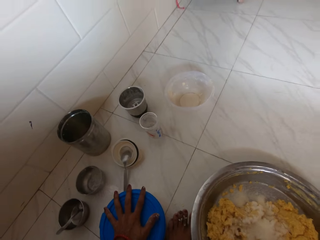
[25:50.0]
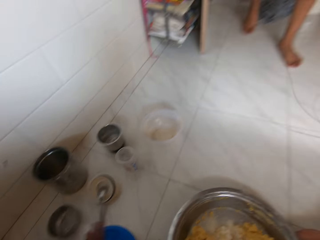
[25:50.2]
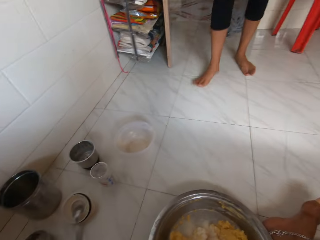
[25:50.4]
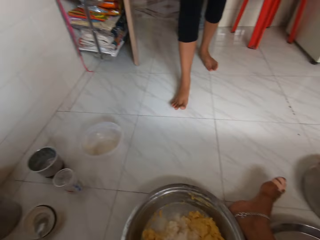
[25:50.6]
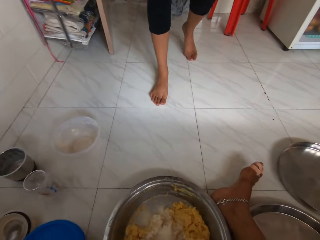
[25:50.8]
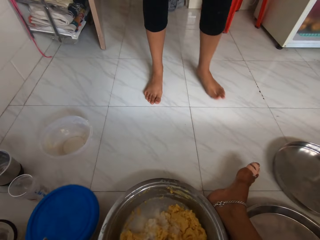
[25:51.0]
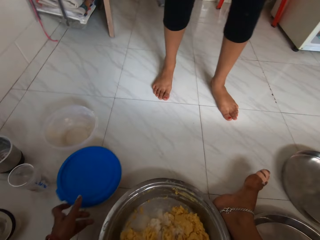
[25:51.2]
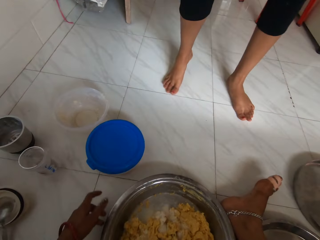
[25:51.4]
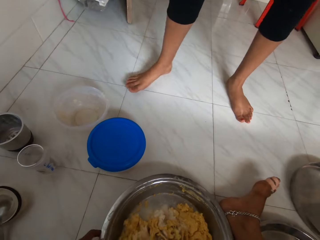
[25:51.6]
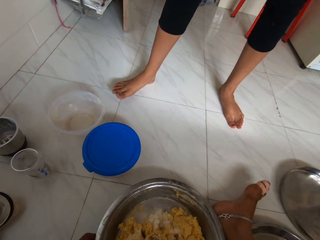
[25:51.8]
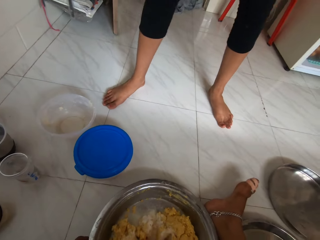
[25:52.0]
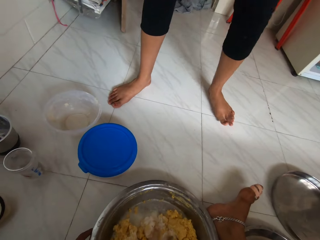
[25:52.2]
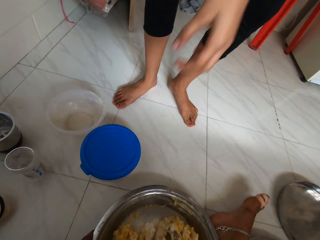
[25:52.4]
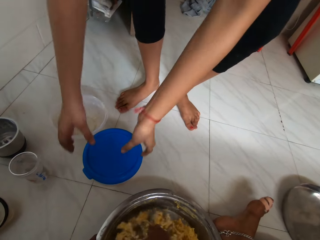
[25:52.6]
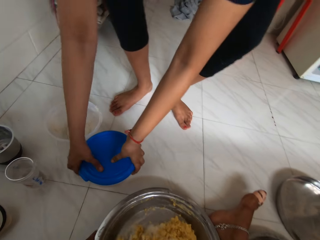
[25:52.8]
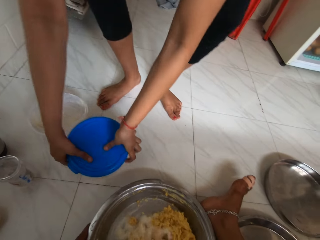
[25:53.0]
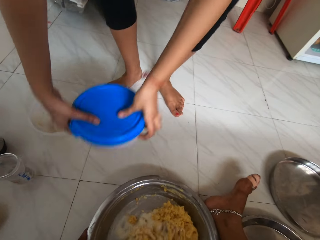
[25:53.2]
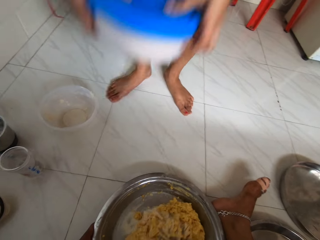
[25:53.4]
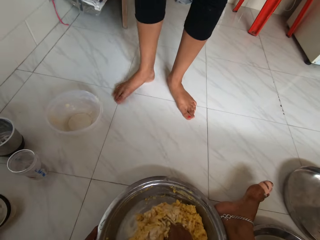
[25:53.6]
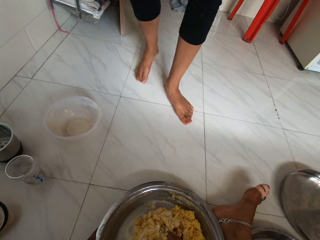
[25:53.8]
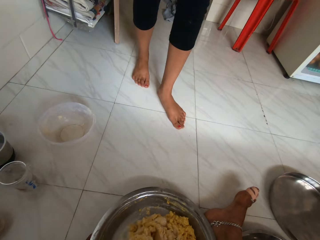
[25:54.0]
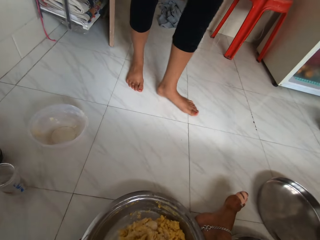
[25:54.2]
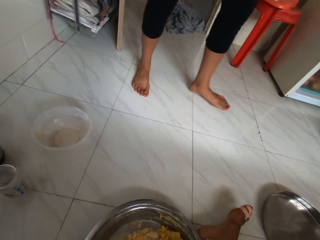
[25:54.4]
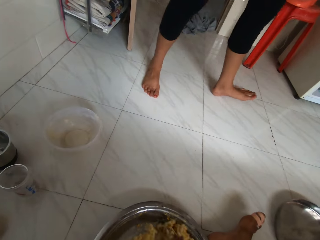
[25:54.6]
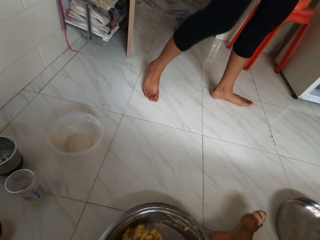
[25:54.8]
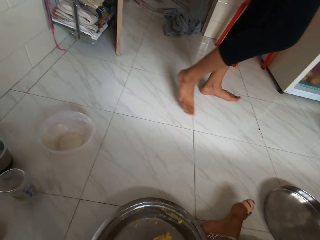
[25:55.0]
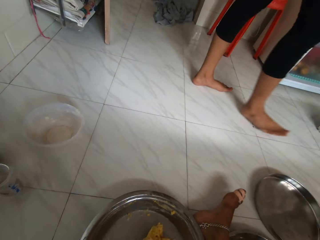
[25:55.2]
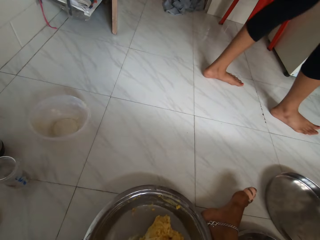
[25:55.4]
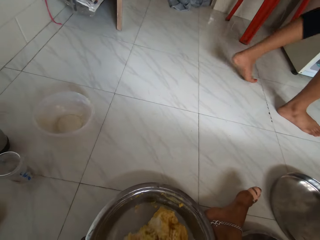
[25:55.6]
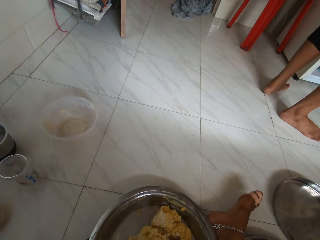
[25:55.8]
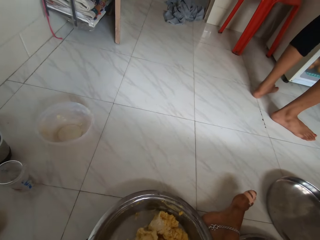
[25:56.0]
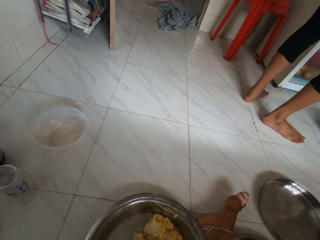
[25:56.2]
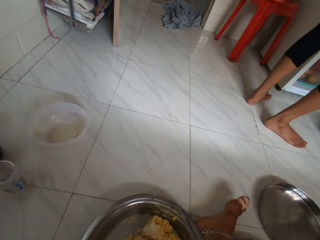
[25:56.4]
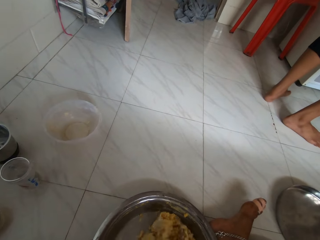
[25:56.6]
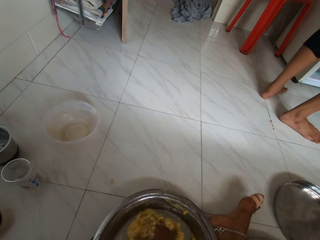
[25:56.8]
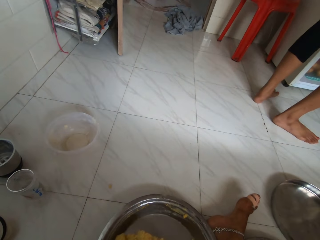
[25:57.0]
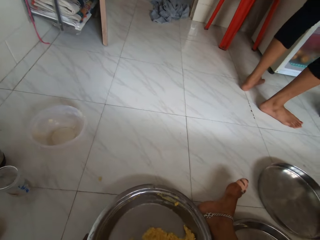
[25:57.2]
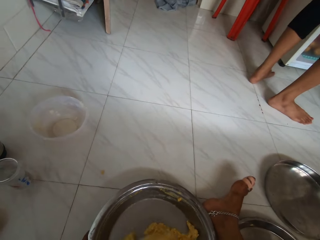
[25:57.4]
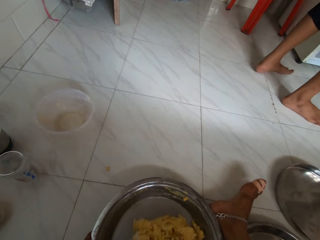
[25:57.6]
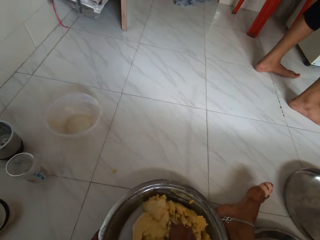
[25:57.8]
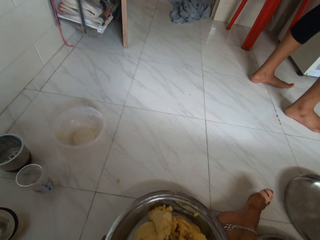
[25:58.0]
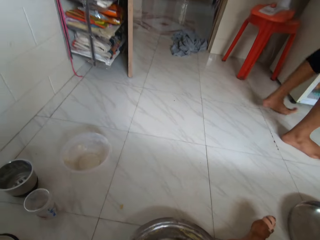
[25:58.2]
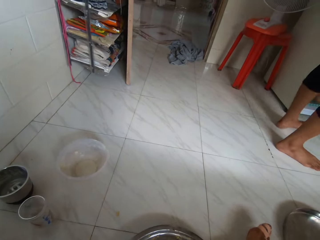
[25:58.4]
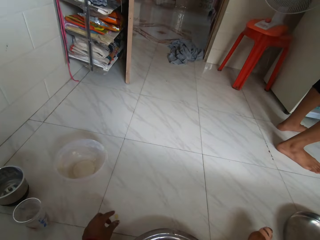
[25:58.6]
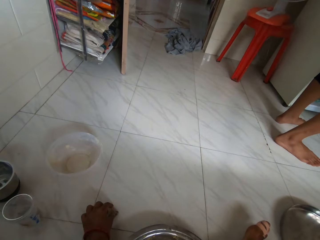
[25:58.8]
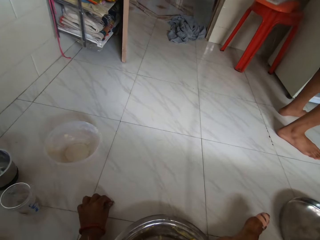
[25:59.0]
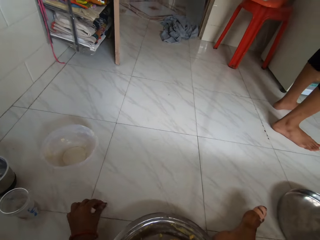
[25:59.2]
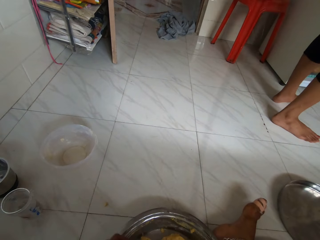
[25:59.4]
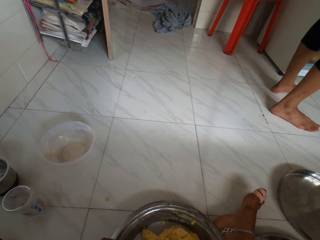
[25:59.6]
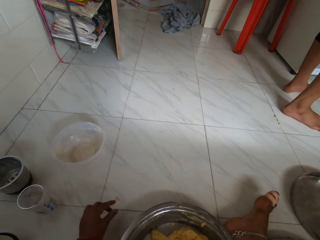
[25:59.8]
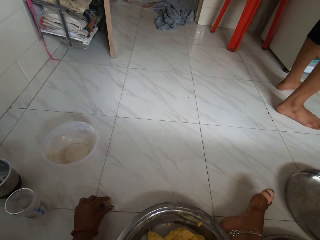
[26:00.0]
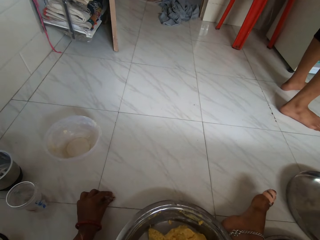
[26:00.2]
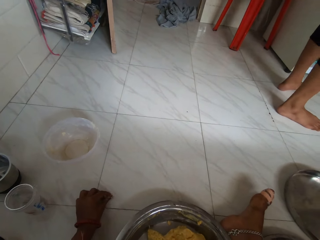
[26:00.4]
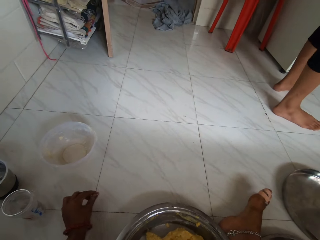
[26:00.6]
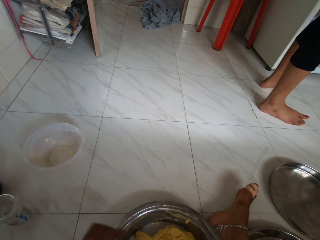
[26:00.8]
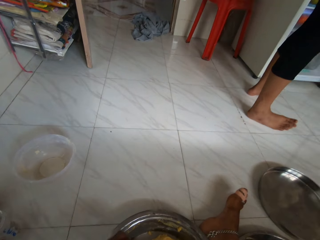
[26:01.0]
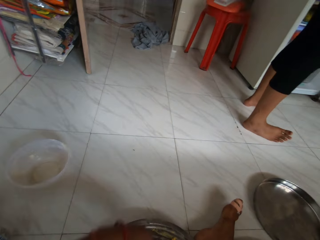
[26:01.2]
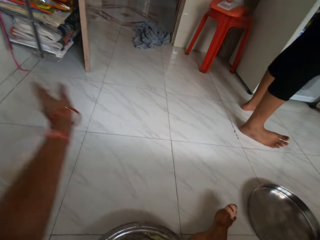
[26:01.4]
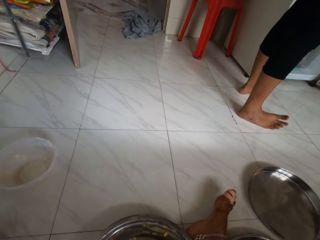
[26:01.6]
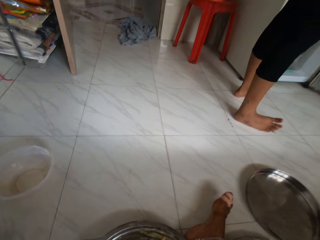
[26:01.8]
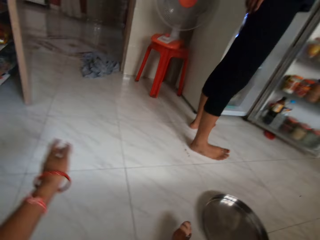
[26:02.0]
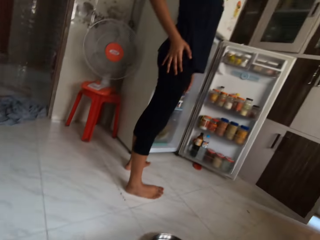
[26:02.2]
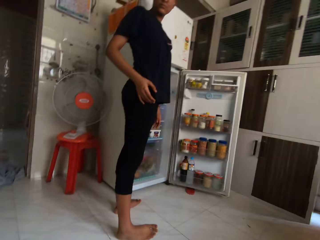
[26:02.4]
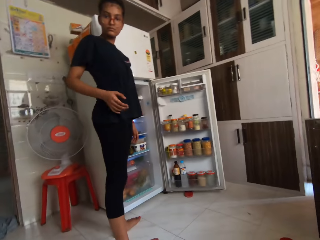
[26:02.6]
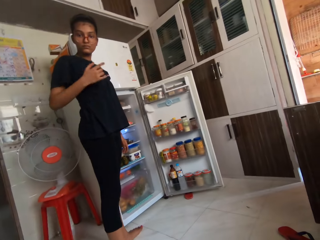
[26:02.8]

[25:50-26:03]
The lady walks into the kitchen. The camera wearer pushes the plastic container on the ground with her left hand. She mixes the potato flour with the dough in the tray with her right hand. The lady picks up the container on the ground with both hands and walks to the refrigerator. The camera wearer picks up crumbs of dough on the ground with her left hand. She drops the crumbs in her left hand in the tray. She picks up crumbs of dough on the ground with her left hand. She drops the crumbs in her left hand in the tray. She waves her left hand over the tray on the ground.

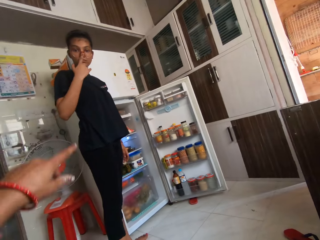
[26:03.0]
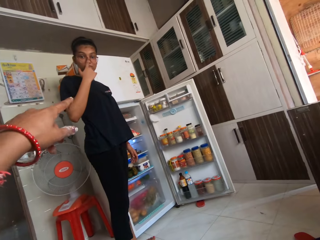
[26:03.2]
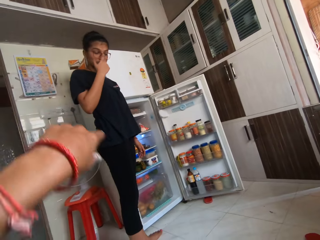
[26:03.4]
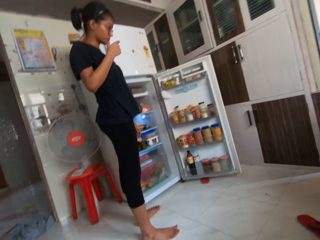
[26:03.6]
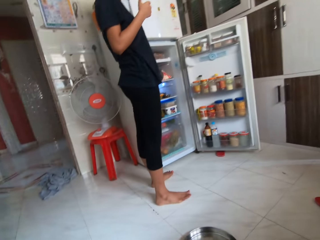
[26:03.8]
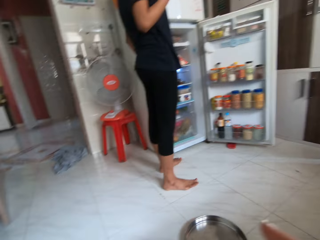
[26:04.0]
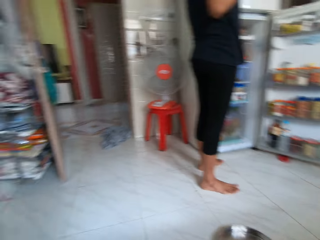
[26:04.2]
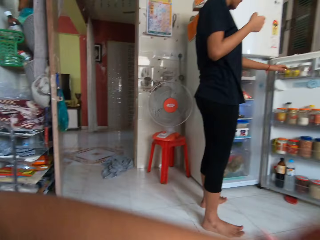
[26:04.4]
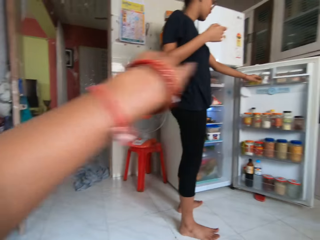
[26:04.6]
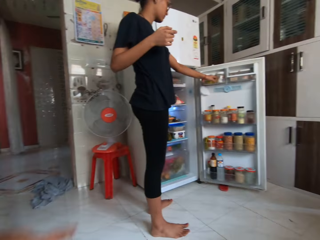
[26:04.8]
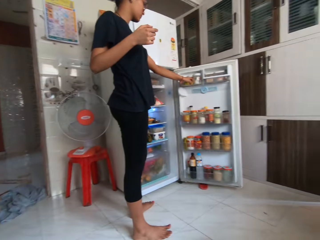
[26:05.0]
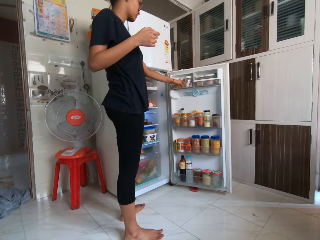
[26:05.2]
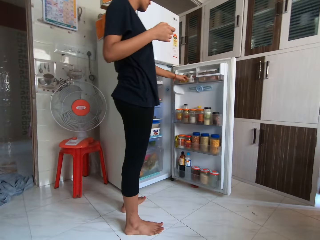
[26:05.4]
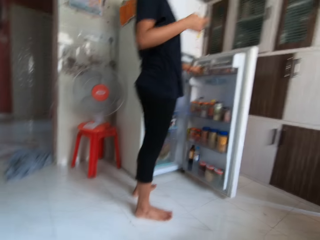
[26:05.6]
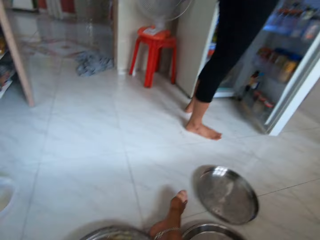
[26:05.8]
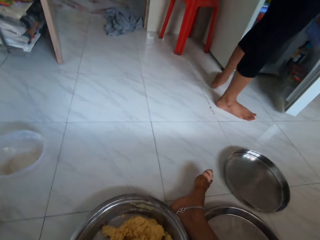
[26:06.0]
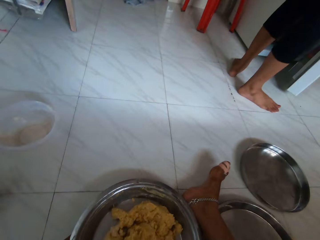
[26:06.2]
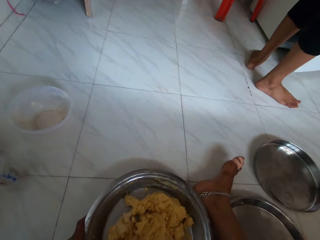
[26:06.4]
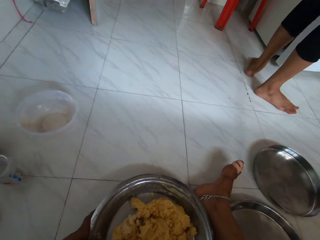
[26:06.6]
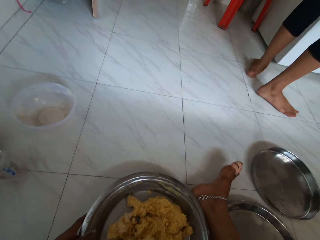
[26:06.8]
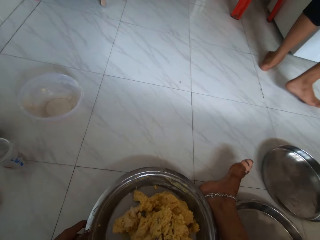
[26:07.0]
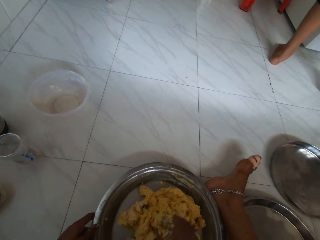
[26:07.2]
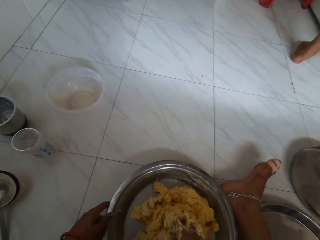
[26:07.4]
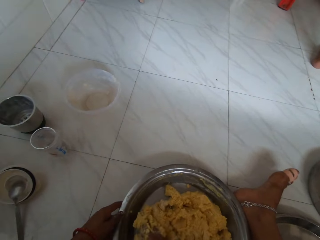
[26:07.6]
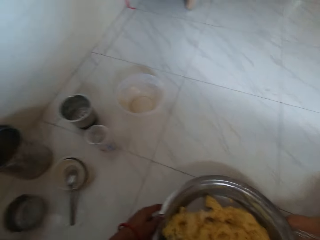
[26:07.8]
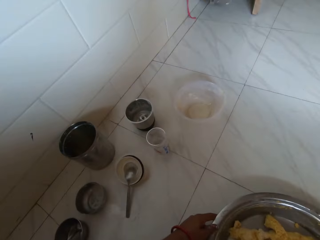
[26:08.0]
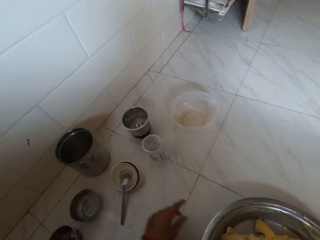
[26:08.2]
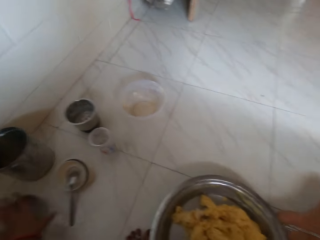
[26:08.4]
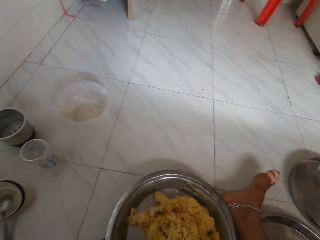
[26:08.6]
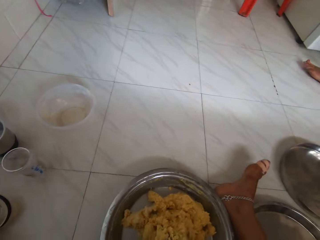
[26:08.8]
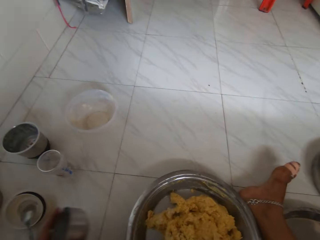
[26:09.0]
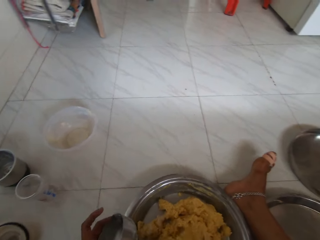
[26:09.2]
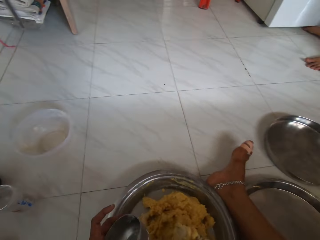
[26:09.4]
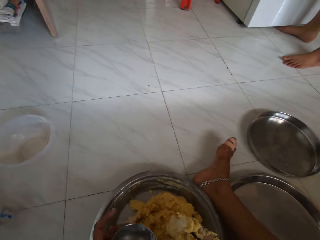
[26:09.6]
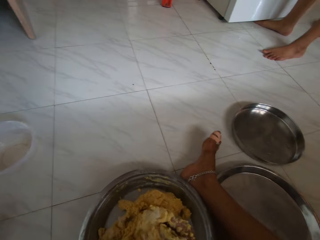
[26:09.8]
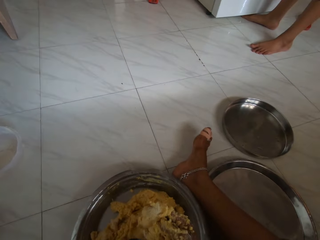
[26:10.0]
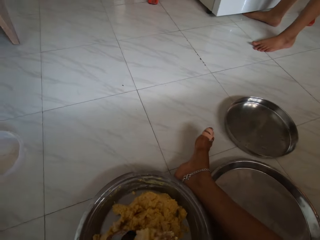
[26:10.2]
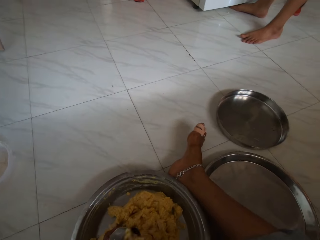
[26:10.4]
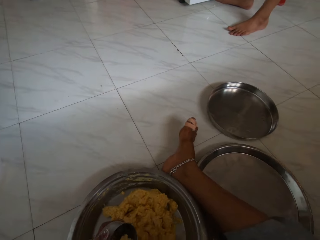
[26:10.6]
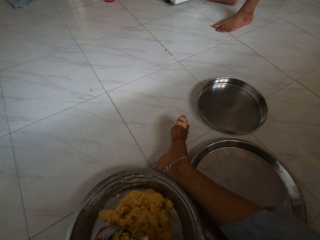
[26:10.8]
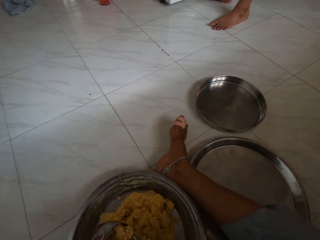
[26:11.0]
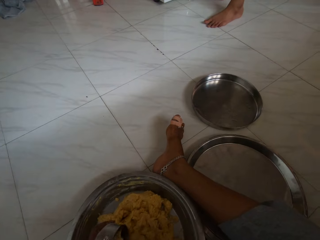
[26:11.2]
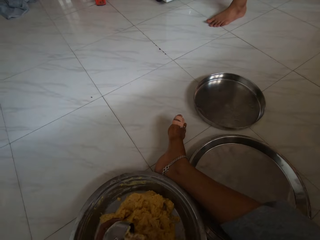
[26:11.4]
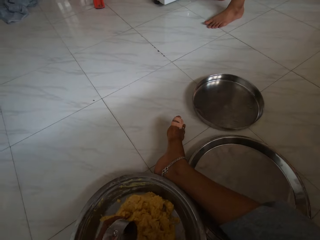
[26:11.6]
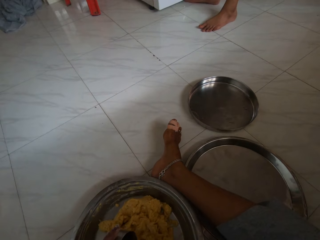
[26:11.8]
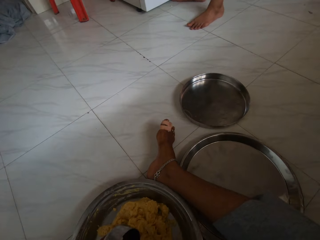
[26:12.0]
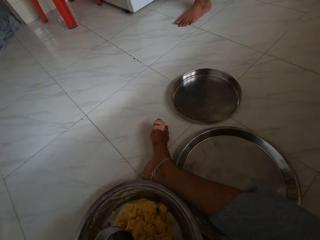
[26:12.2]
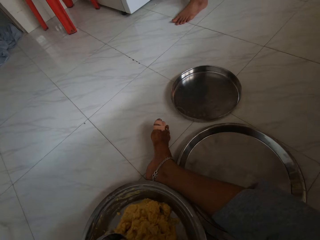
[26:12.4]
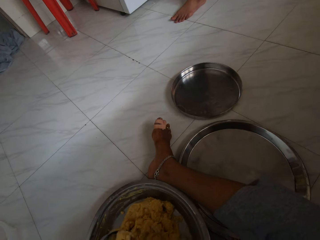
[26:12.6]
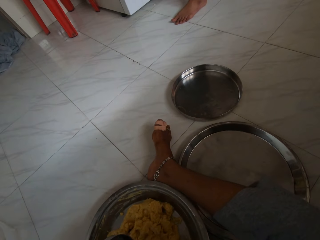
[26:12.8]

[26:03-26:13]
The lady touches her nose with her right hand. The camera wearer gesticulates with her left hand and converses with the lady. The lady closes the refrigerator with her left hand. The camera wearer mixes the potato flour with the dough in the tray with her right hand. She picks up the aluminum container on the ground with her left hand. She adds oil in the mixer. She scrapes potato flour from the aluminum container in her left hand with her right hand.
